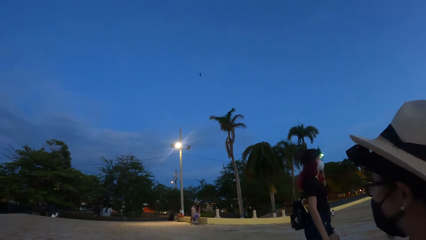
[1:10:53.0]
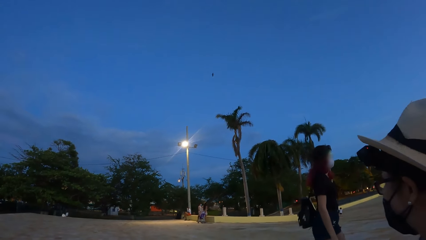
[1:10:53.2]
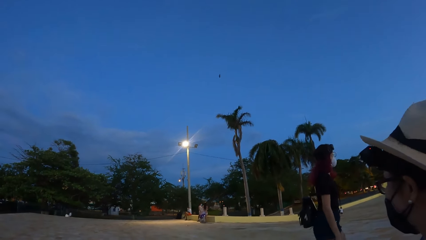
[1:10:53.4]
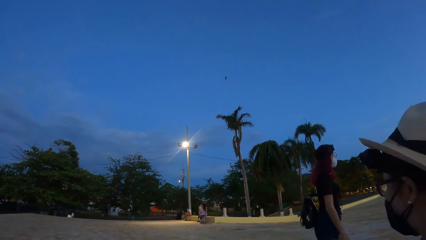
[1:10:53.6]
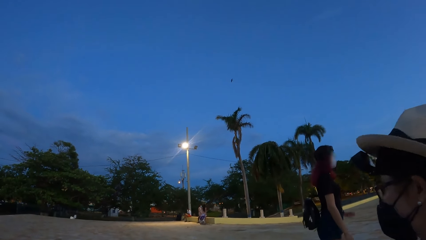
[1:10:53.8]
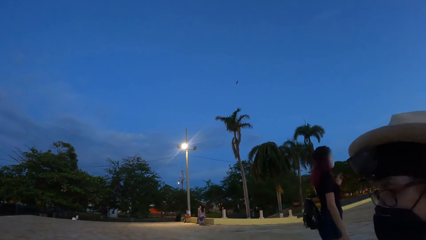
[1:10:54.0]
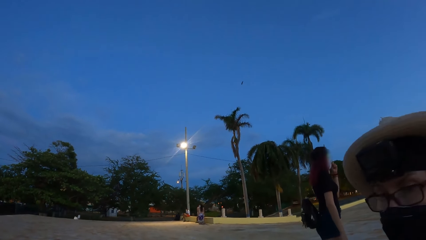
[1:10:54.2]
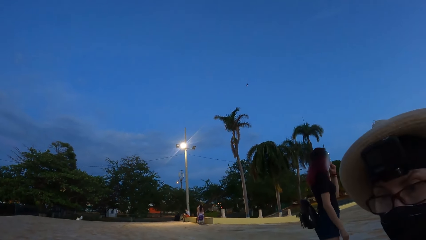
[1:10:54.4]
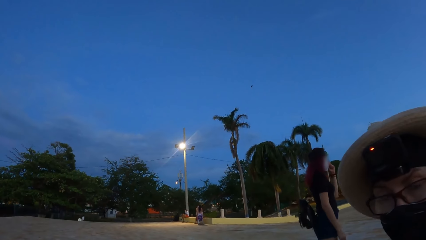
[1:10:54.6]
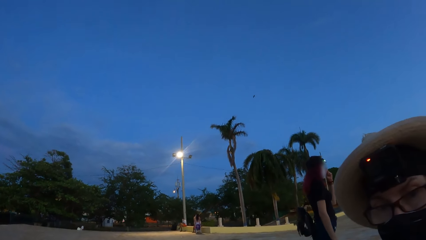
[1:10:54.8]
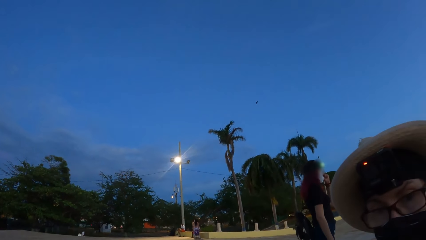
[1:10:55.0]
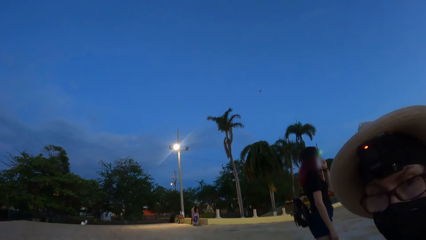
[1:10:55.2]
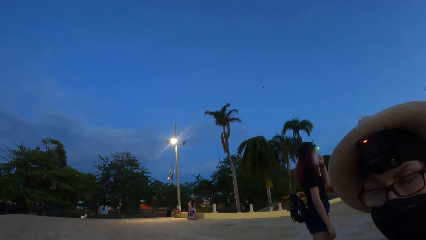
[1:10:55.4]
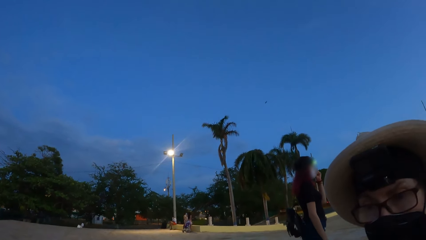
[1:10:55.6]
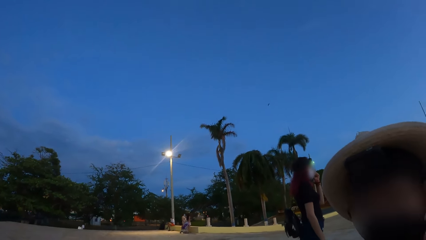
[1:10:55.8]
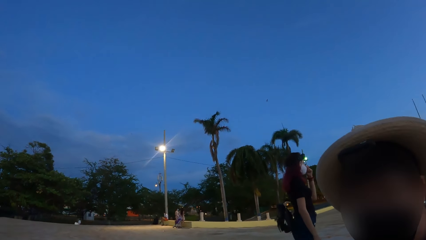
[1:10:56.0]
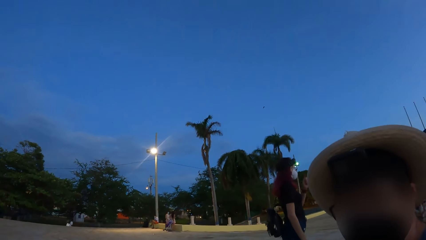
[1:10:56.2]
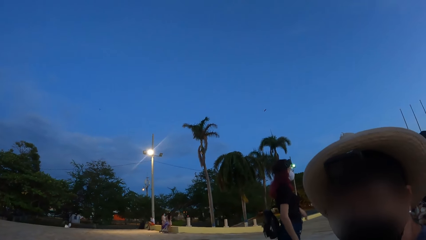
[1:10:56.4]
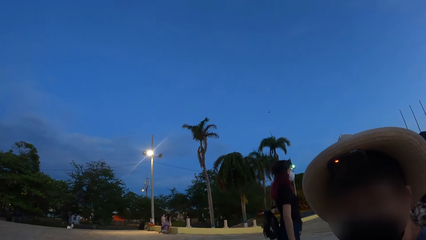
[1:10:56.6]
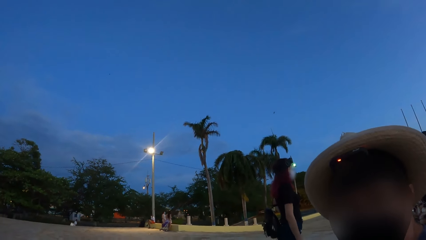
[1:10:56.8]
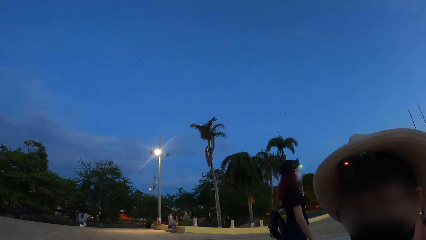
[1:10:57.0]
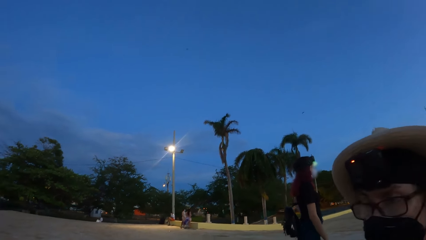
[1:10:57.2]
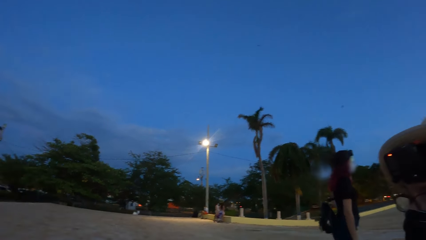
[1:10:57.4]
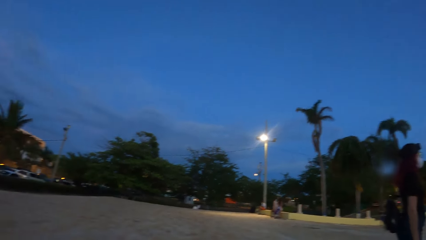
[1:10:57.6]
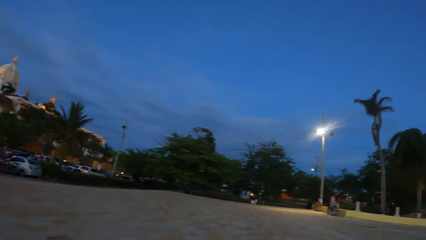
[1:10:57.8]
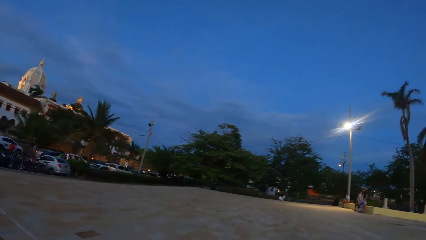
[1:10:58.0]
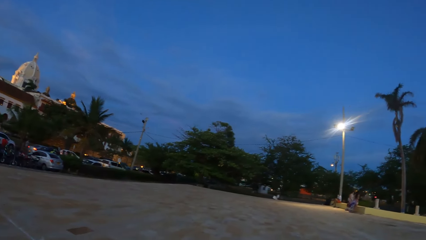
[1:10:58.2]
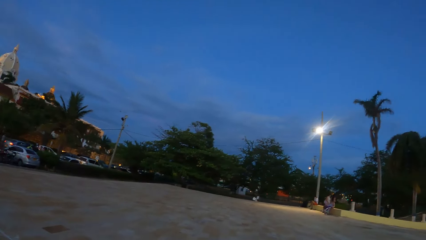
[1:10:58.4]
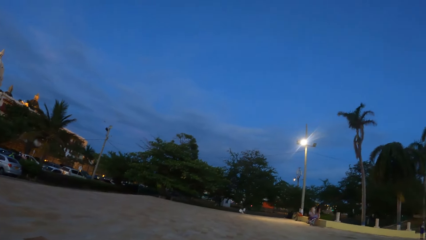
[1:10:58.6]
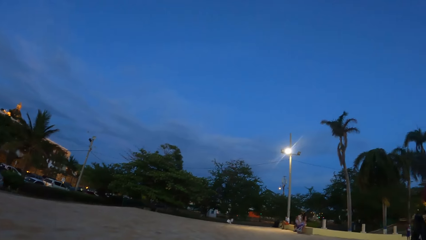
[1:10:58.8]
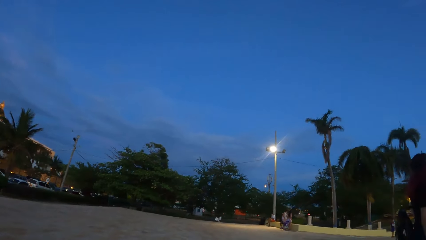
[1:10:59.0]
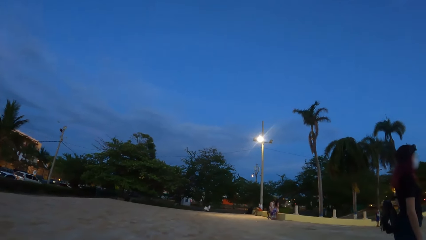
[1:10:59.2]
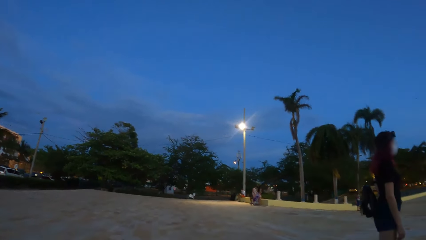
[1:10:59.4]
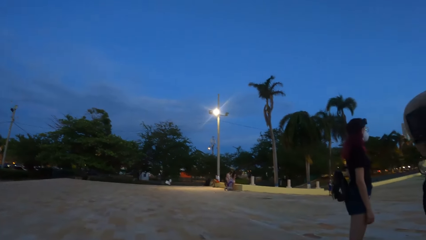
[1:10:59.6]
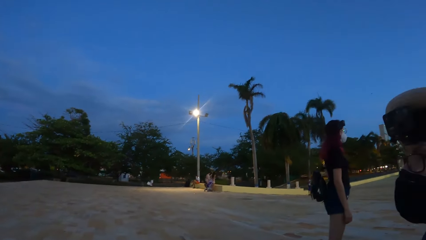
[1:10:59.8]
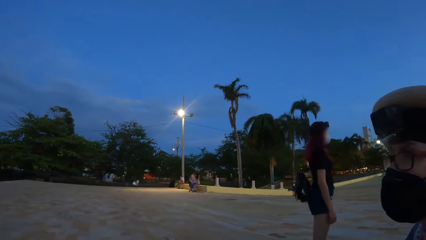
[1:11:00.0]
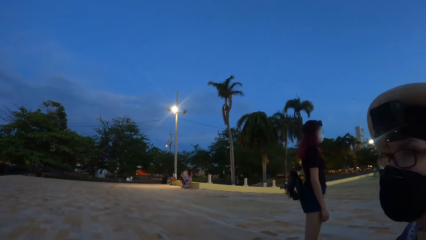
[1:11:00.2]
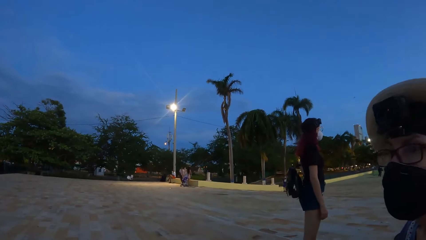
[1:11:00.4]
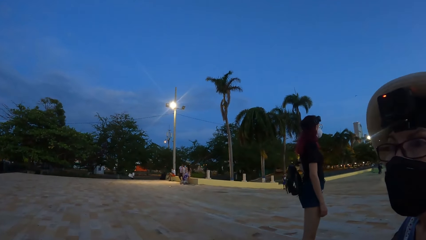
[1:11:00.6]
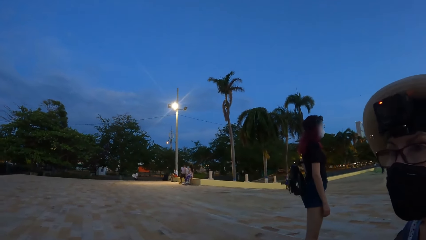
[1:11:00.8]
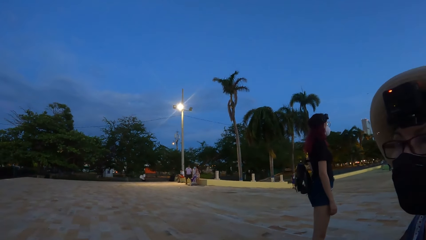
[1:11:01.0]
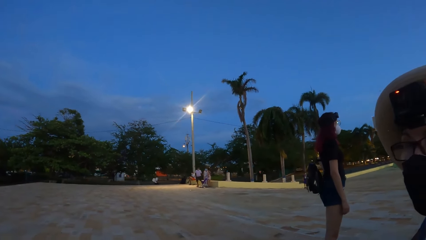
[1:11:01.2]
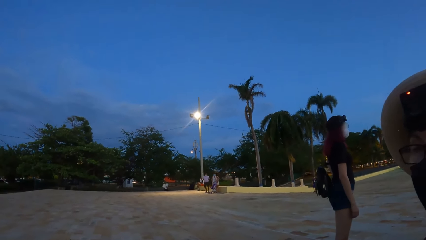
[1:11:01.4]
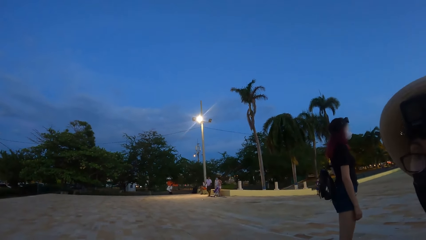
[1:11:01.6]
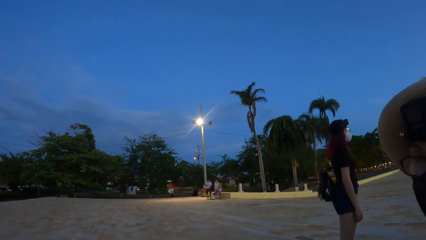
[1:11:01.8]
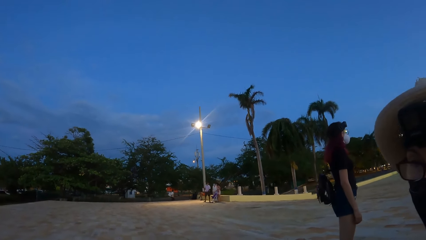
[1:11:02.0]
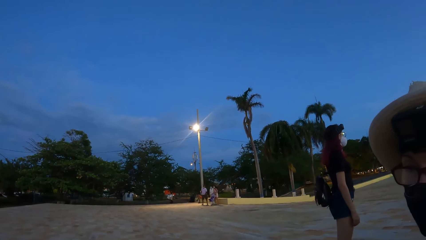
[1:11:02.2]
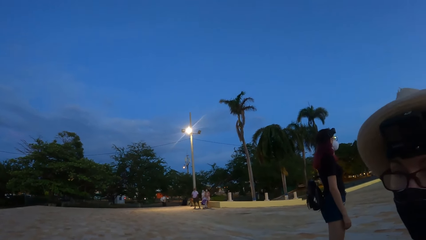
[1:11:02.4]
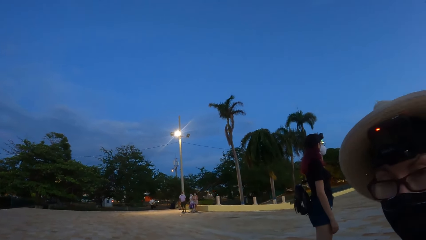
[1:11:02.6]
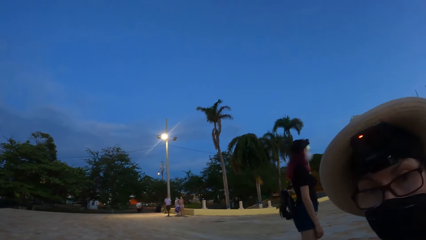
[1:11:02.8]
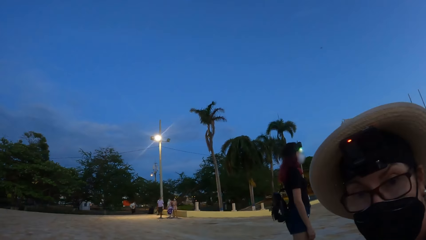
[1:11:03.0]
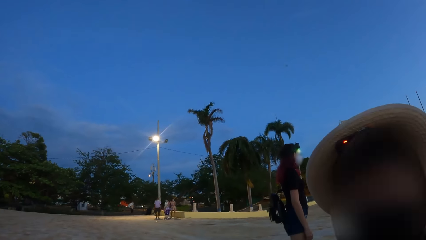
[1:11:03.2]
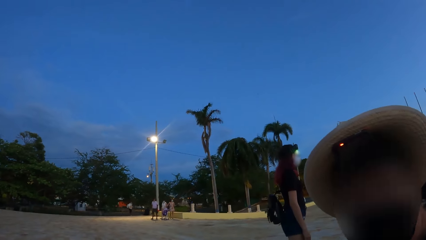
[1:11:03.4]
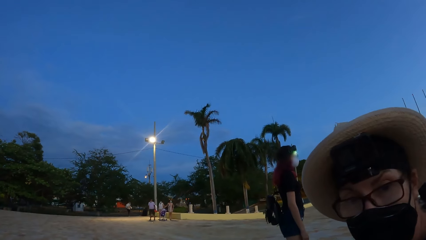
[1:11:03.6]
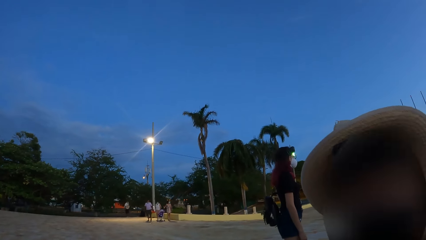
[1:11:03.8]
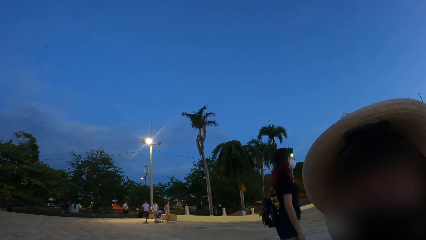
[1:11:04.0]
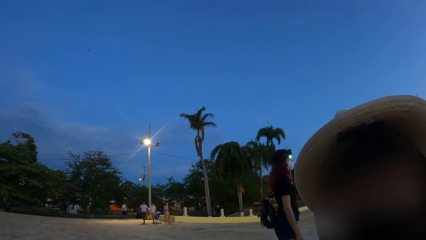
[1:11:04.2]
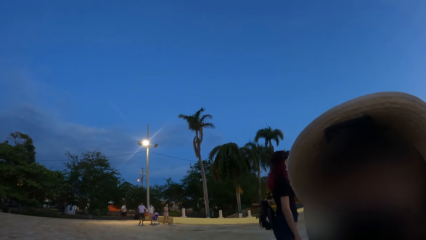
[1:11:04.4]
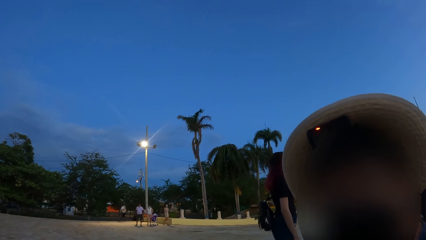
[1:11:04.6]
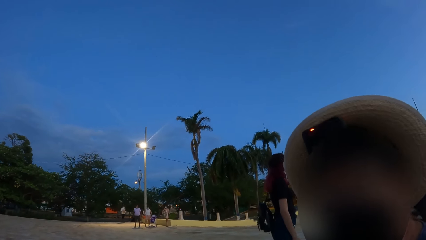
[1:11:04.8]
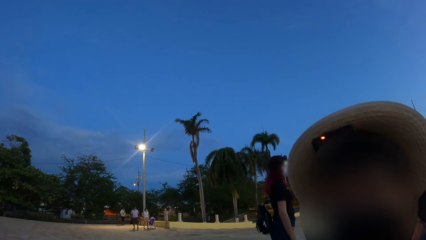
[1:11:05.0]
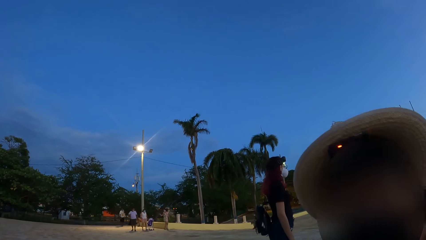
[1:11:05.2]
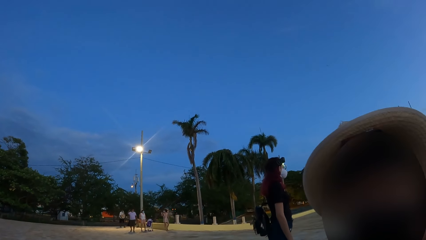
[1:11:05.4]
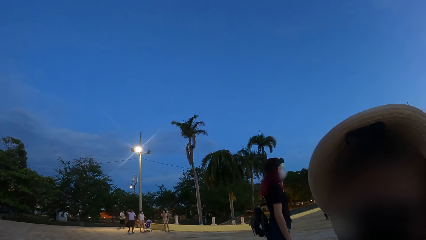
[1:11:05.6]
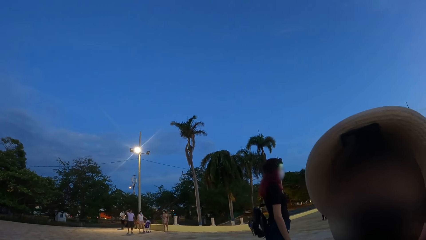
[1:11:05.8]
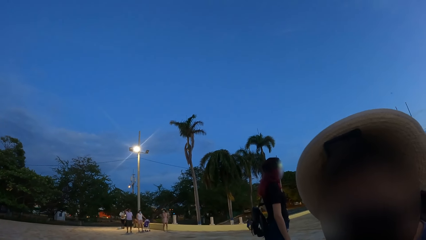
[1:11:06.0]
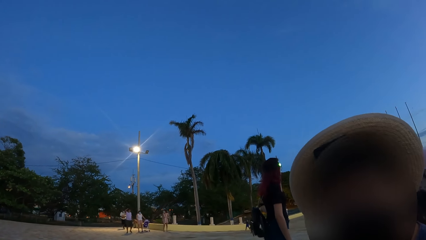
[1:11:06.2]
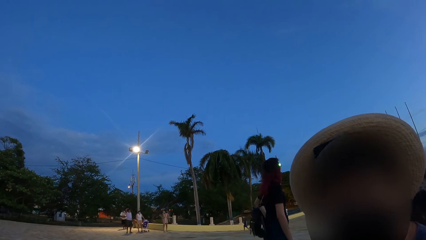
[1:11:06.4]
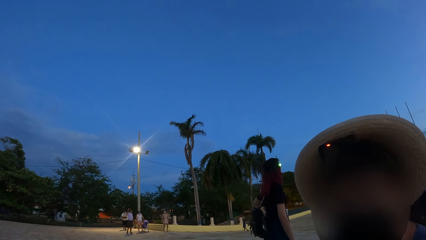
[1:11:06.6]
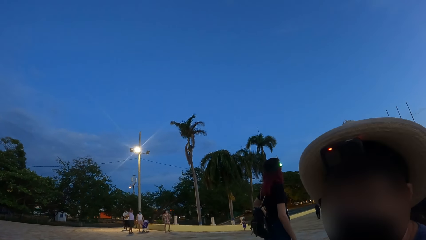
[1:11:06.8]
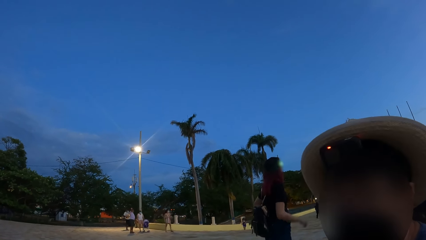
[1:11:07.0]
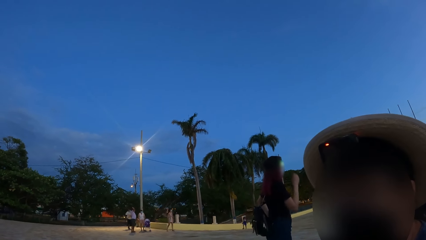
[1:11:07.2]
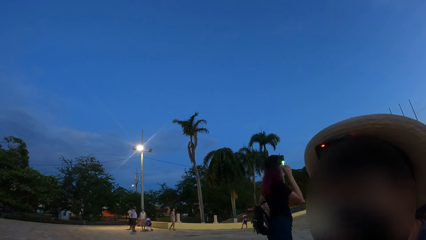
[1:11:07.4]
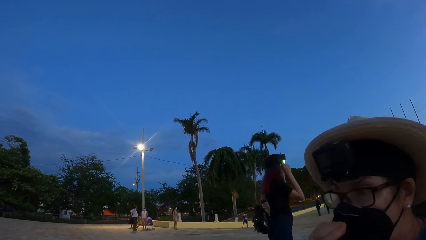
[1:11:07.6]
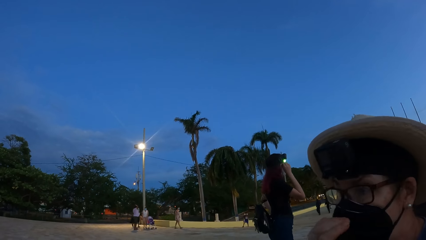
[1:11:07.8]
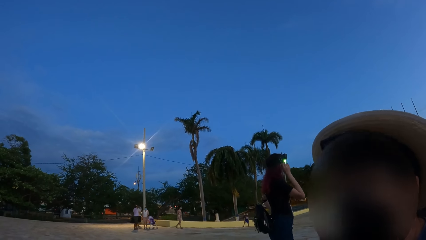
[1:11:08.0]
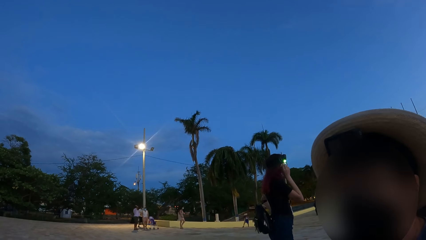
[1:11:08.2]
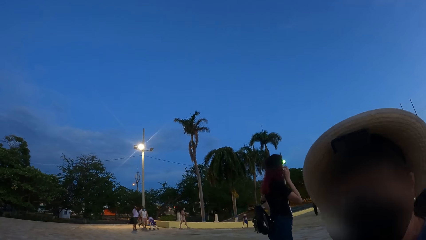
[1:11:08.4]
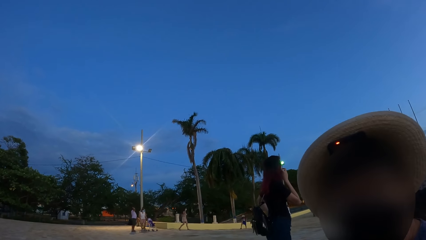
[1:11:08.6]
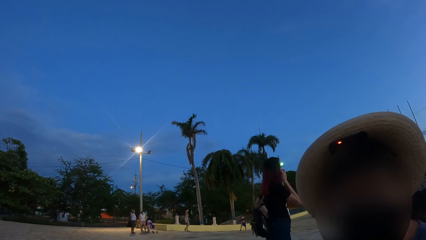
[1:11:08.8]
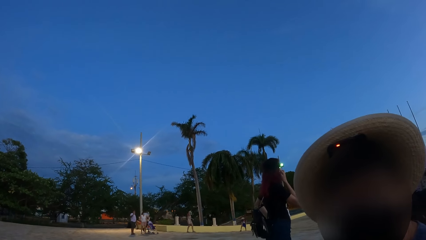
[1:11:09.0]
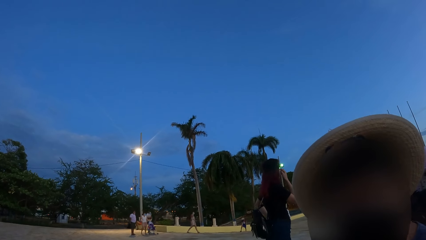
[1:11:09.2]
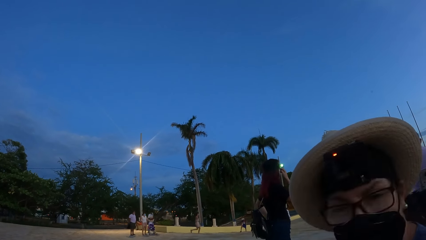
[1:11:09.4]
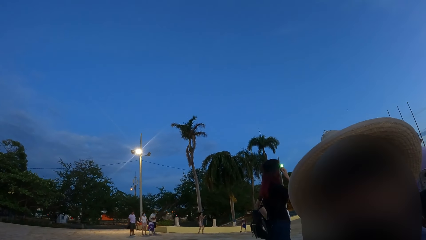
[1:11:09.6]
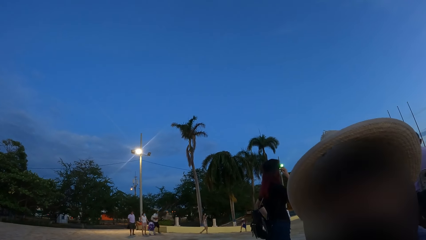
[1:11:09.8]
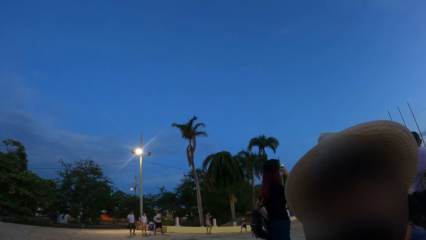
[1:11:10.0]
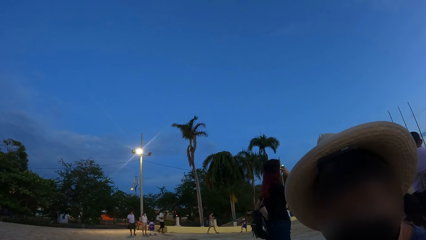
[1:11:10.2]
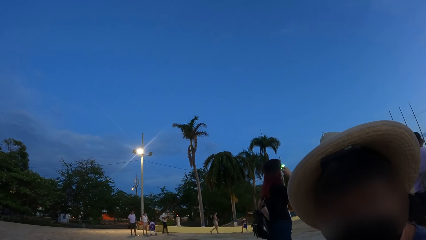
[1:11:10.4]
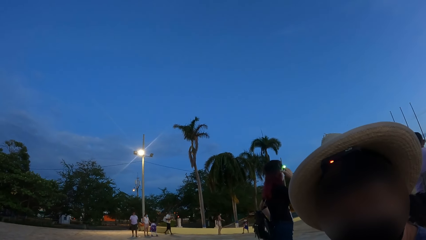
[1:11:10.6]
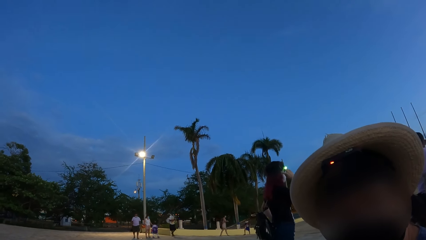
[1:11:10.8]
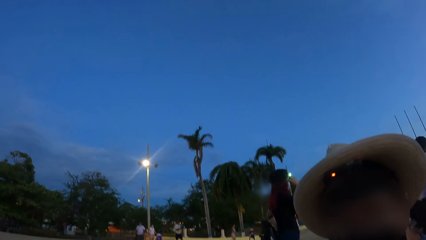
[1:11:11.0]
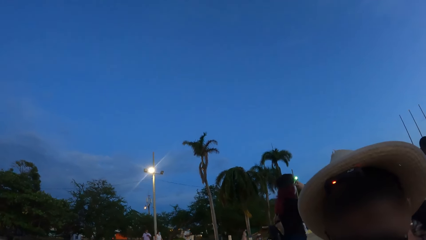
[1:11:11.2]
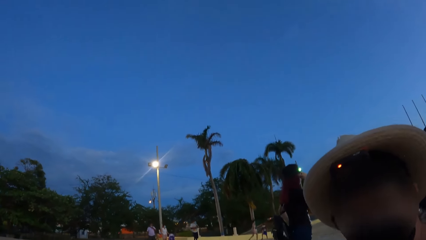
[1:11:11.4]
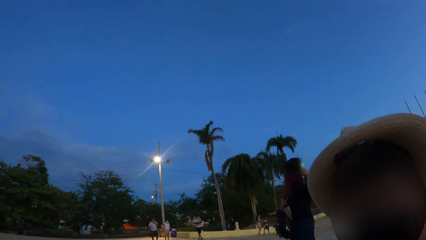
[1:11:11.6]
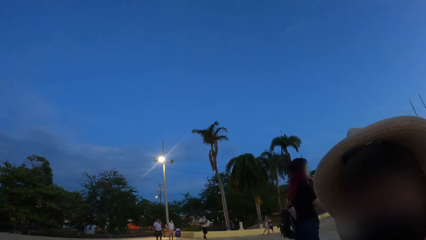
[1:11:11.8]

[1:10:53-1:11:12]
A person turns around the frontage. The person converses with the camera wearer. The camera wearer looks around the frontage. The person converses with the camera wearer. The person adjusts a mask on the face. The person converses with the camera wearer.
